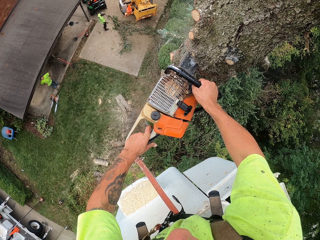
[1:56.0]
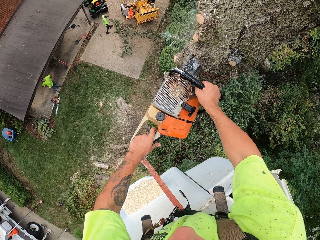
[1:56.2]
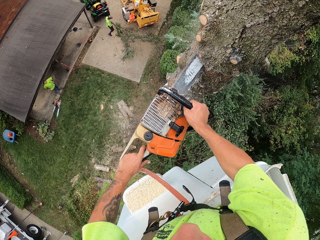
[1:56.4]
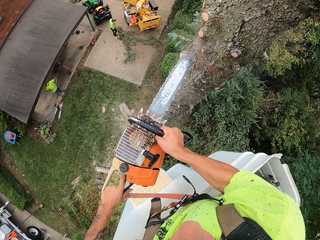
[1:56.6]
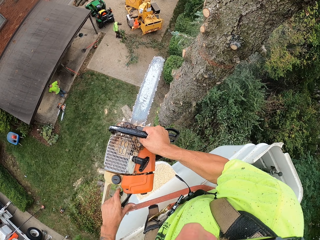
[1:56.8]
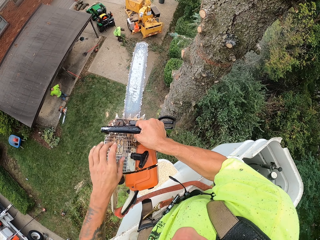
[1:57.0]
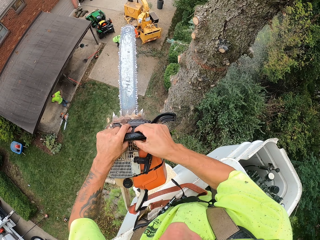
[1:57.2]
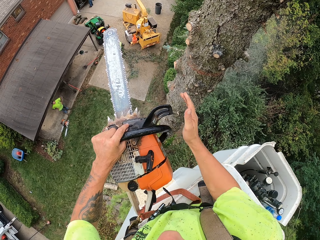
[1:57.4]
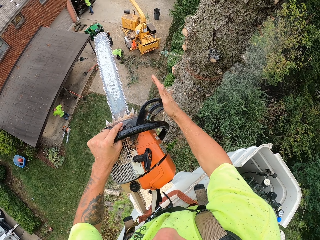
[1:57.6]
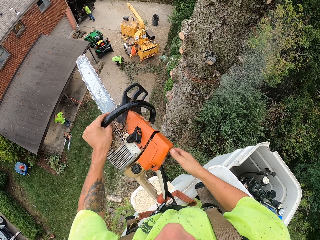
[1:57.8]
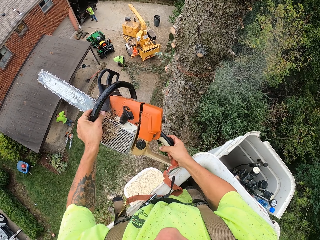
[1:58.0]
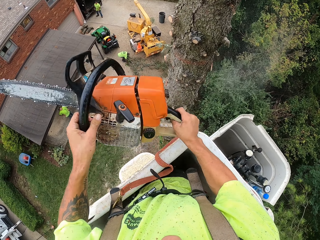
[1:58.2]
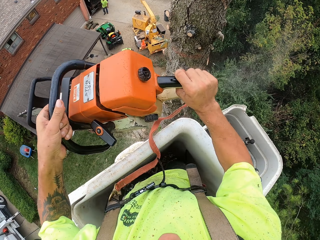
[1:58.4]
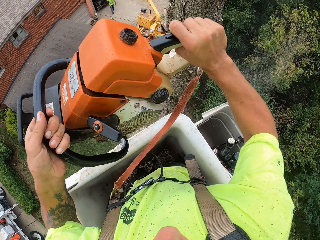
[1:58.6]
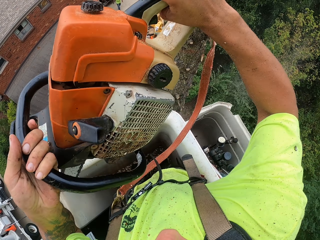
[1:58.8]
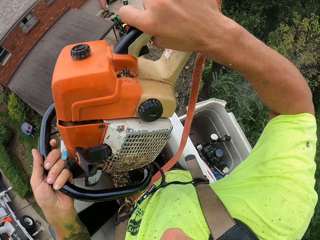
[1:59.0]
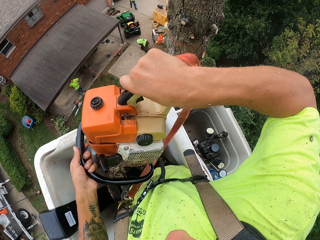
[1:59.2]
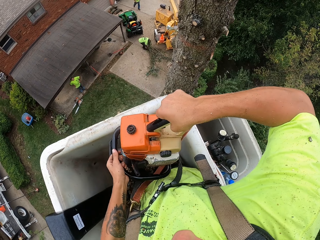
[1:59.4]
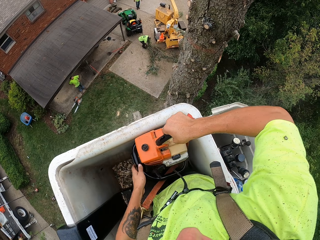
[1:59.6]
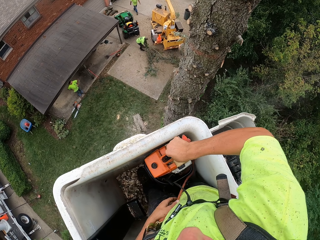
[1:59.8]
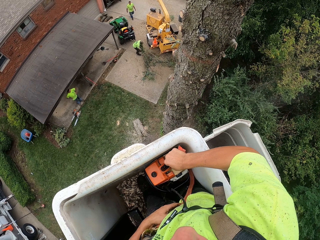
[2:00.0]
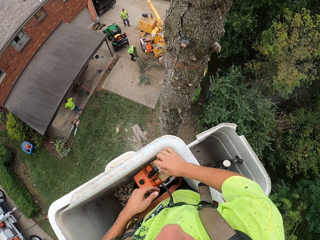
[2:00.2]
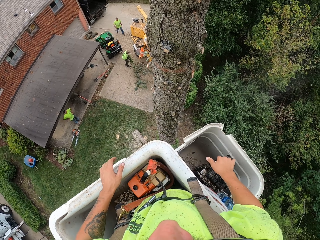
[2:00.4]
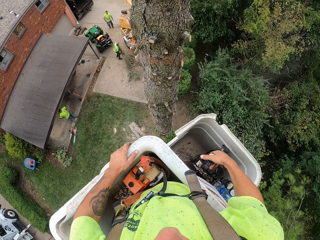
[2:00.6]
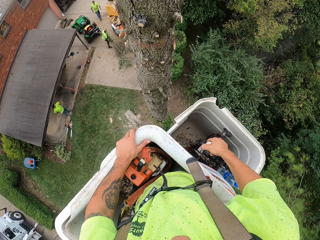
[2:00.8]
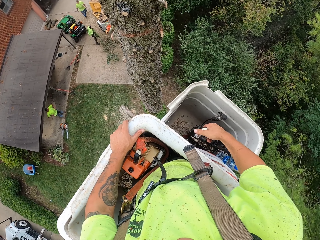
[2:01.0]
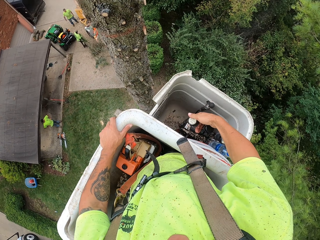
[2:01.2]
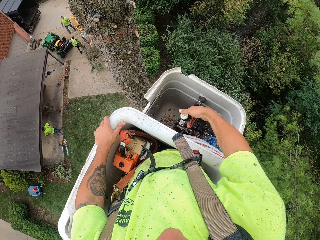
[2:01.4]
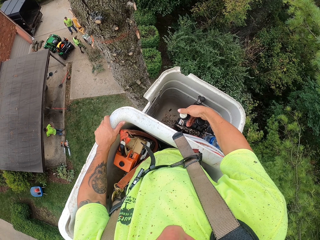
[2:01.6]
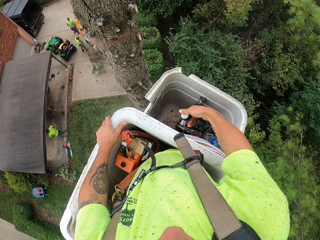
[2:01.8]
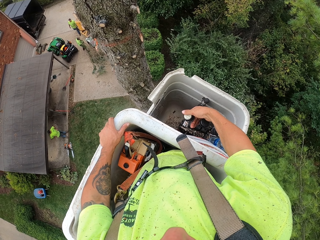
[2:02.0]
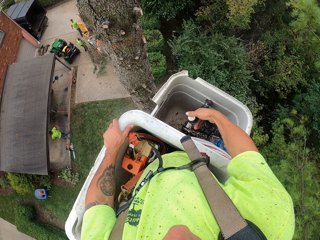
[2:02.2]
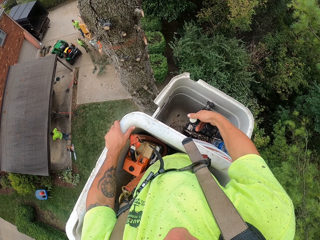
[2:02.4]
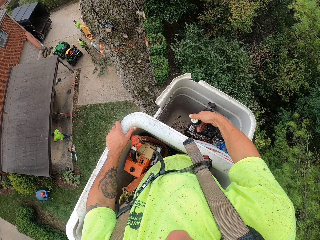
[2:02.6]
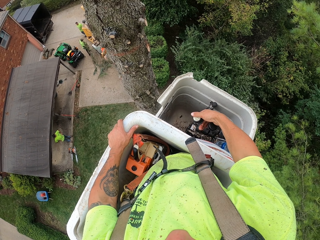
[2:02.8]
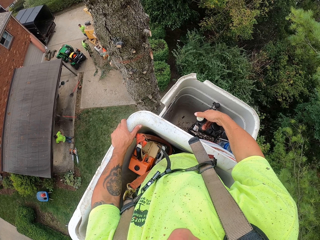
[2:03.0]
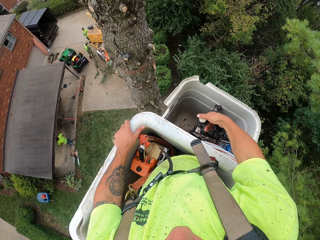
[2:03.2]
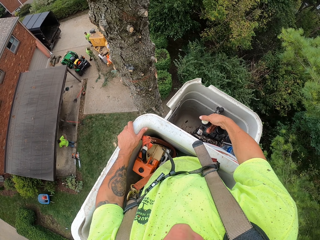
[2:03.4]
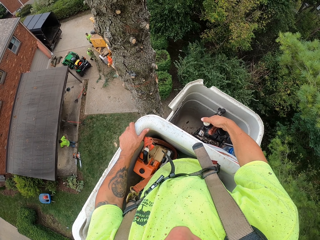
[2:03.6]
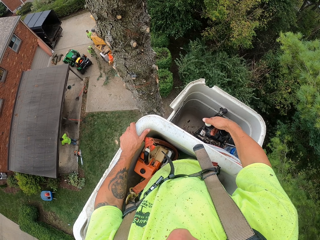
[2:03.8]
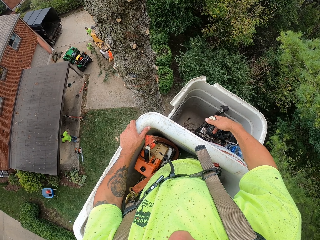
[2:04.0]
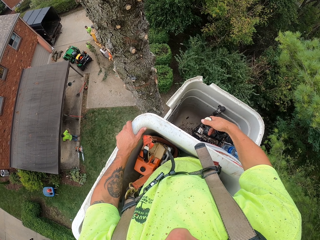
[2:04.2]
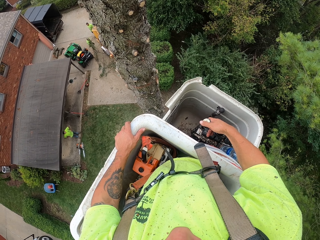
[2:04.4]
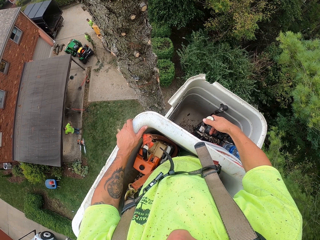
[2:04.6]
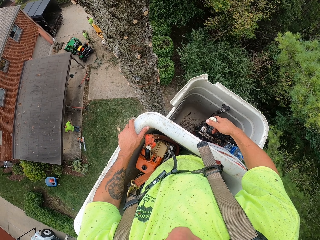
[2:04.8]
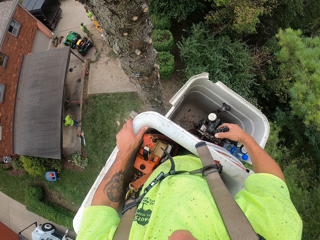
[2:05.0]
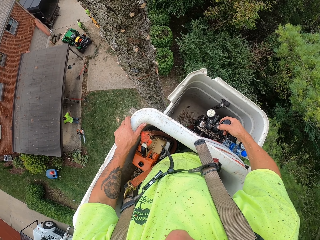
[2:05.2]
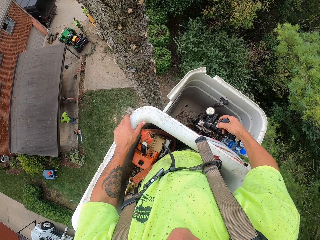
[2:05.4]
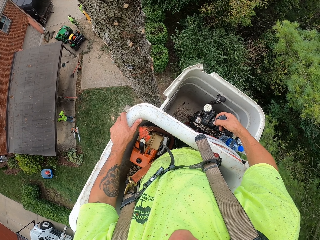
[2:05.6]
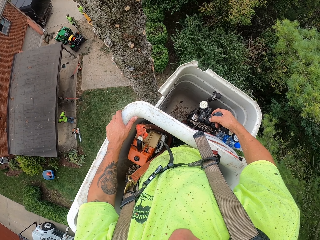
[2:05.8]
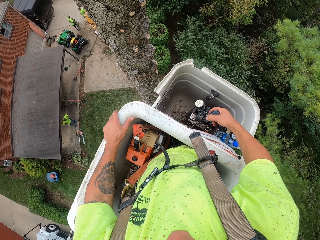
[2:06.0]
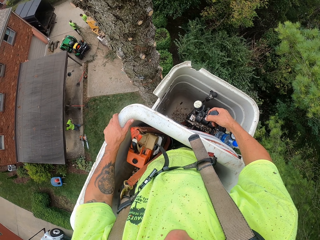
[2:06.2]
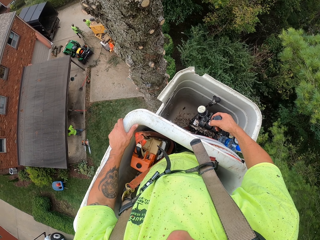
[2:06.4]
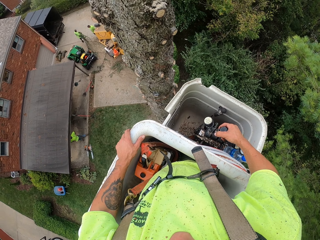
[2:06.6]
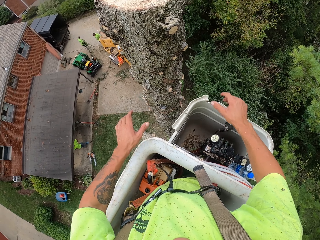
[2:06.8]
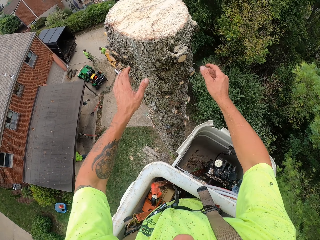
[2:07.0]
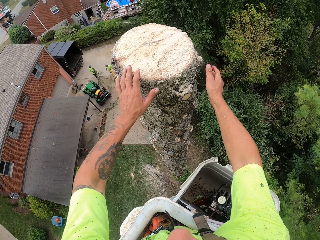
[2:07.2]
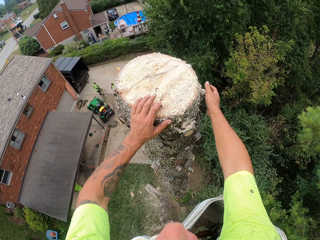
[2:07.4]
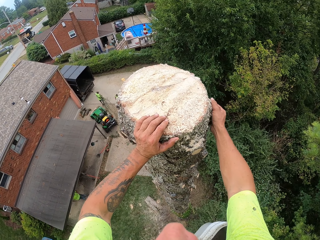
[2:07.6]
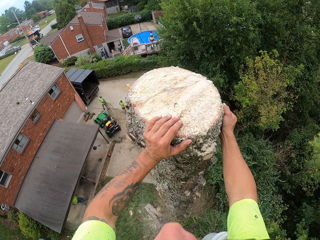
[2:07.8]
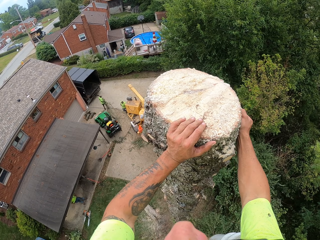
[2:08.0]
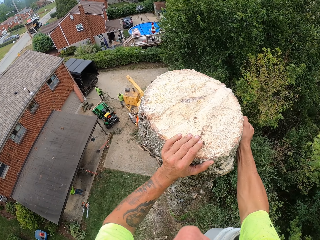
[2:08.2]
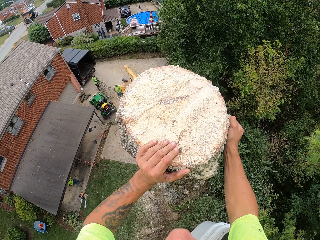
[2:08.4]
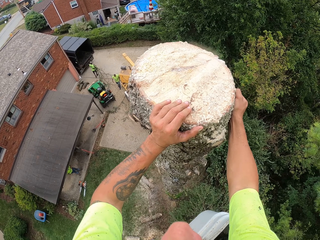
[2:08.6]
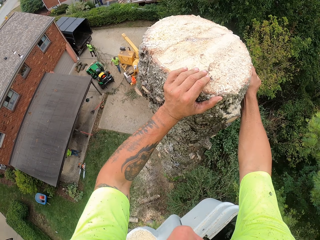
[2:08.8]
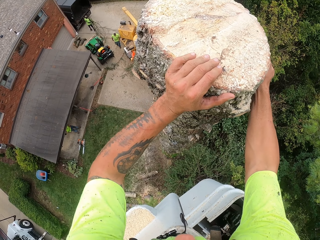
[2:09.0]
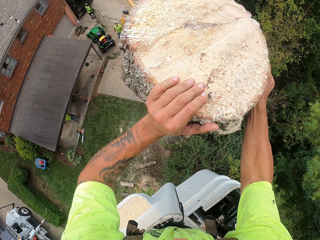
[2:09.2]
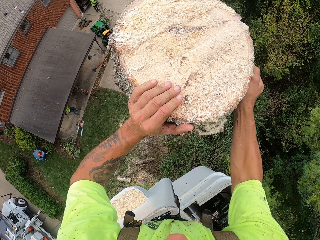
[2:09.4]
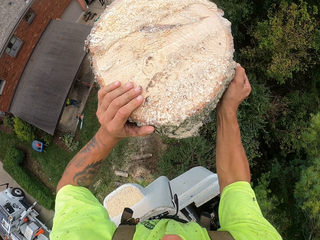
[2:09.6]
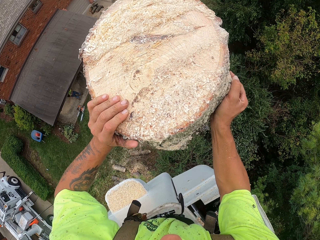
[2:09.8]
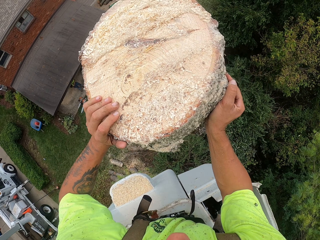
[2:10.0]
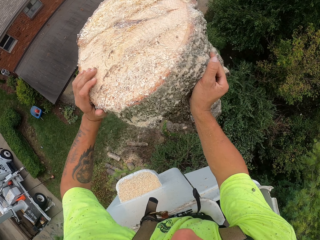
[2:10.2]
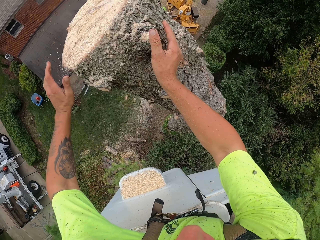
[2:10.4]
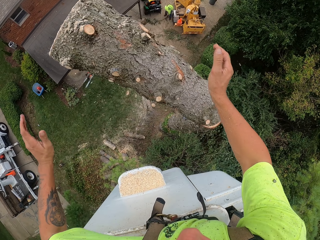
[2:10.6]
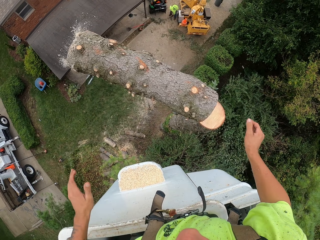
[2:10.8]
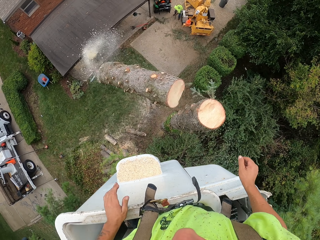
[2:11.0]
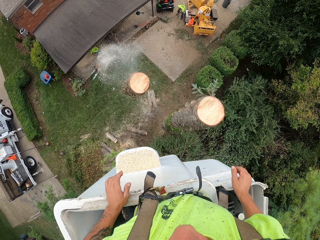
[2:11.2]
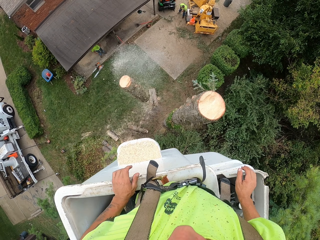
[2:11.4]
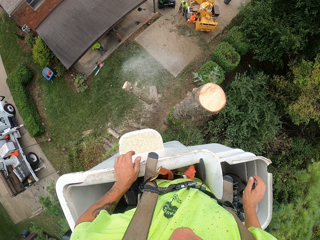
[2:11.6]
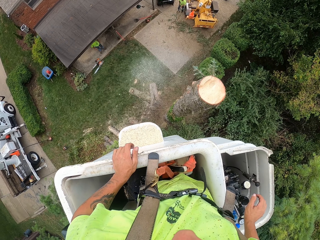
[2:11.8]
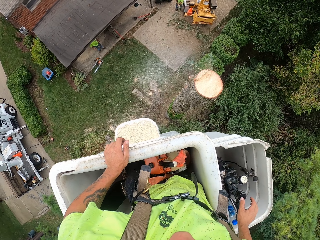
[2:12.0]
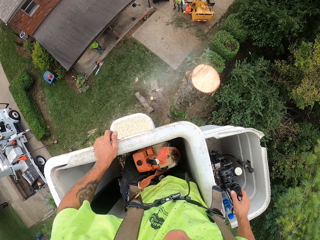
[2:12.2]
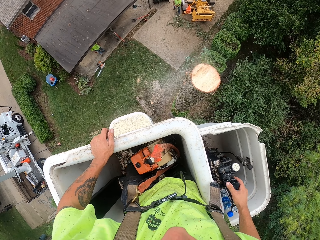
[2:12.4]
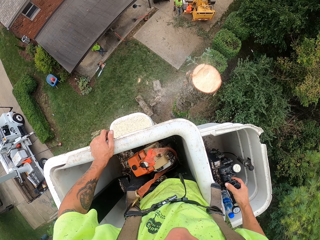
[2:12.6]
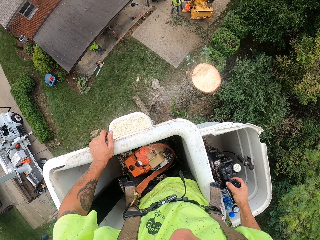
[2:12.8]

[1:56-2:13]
The camera wearer pulls the chainsaw out of the tree trunk. He switches off the chainsaw. He holds the front handle of the chainsaw. He pushes a hand guard of the chainsaw. He puts the chainsaw in a crane lift bucket with both hands. He operates some control sticks with his right hand. He operates the crane lift bucket. He shakes the tree down with both hands. He touches the tree log. He breaks the log from a tree trunk. He operates the control sticks with his right hand.

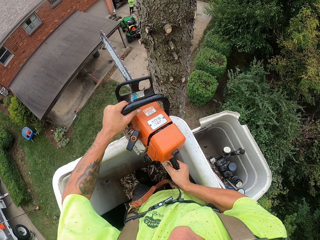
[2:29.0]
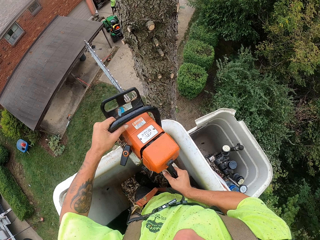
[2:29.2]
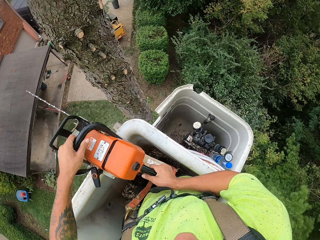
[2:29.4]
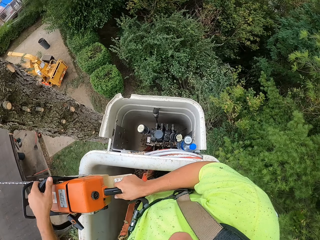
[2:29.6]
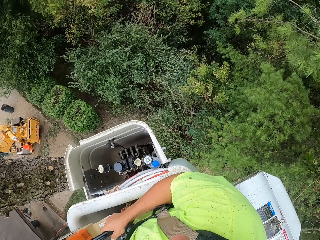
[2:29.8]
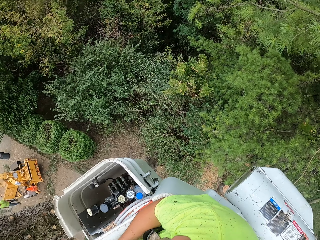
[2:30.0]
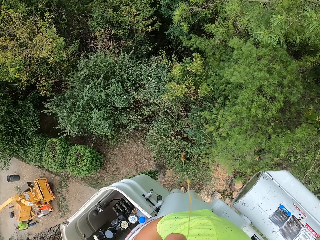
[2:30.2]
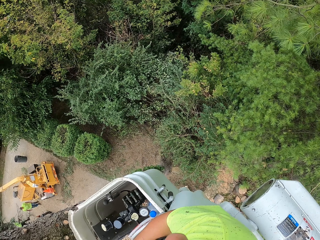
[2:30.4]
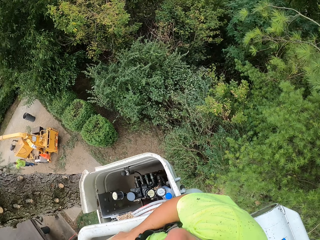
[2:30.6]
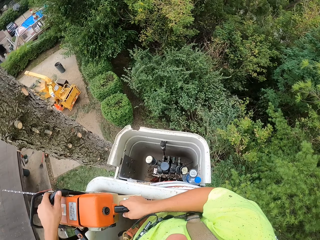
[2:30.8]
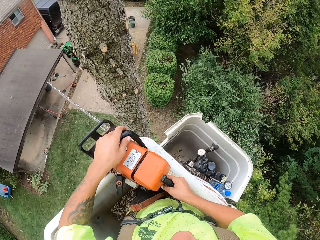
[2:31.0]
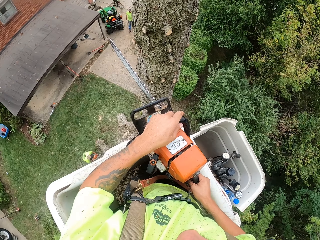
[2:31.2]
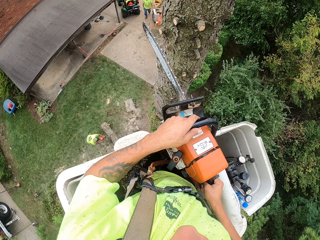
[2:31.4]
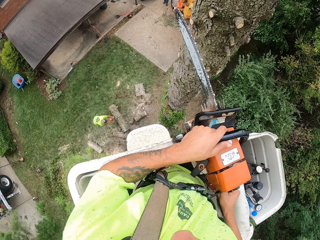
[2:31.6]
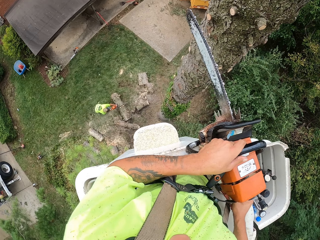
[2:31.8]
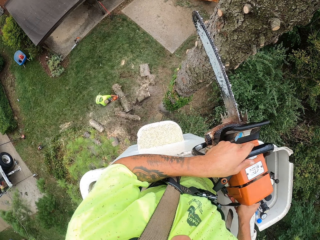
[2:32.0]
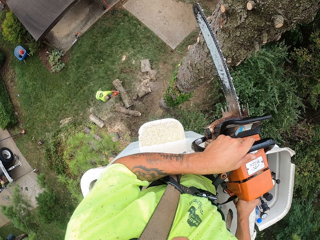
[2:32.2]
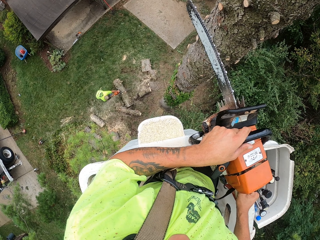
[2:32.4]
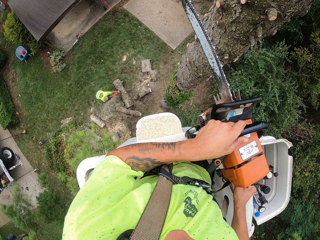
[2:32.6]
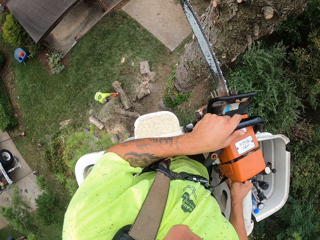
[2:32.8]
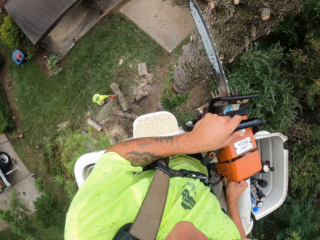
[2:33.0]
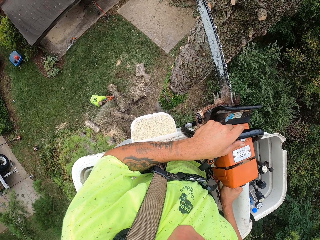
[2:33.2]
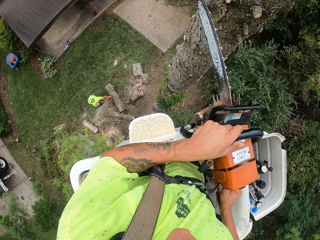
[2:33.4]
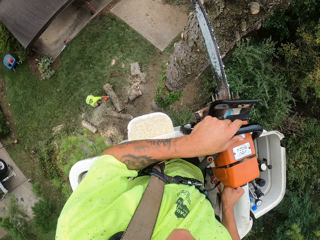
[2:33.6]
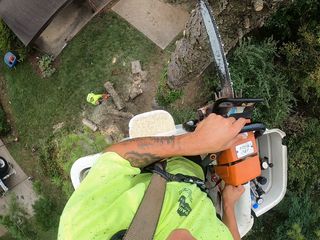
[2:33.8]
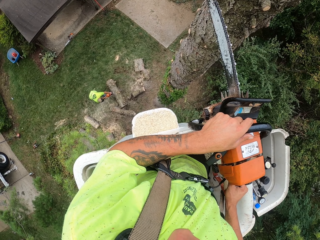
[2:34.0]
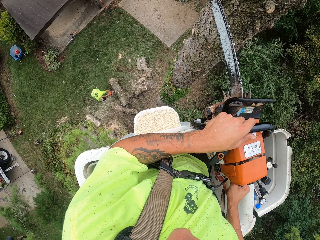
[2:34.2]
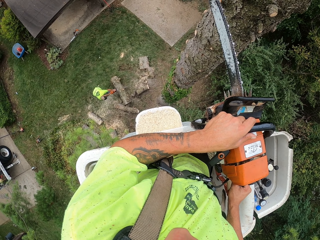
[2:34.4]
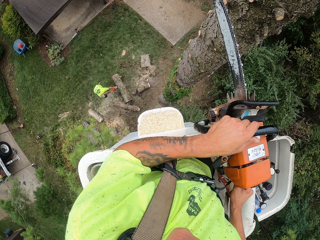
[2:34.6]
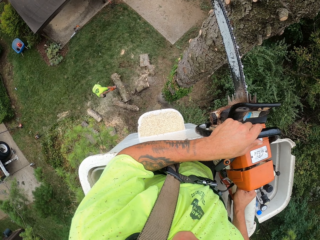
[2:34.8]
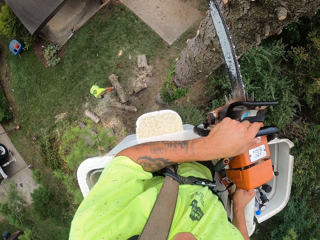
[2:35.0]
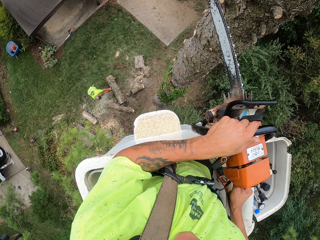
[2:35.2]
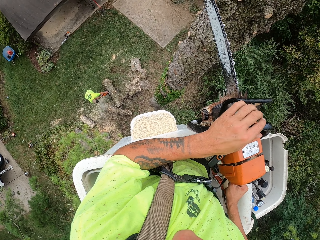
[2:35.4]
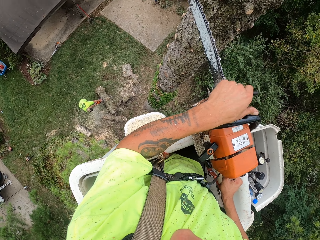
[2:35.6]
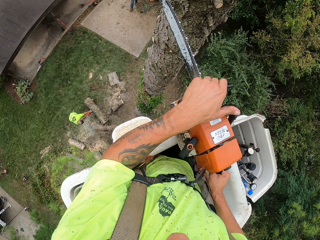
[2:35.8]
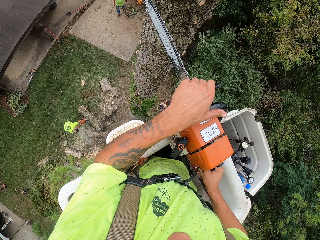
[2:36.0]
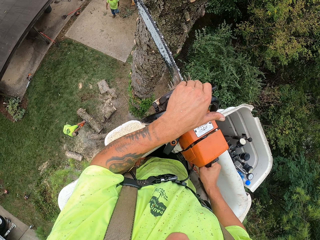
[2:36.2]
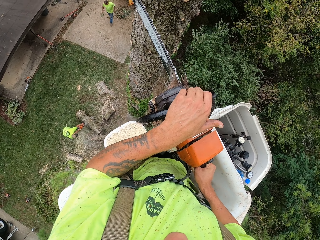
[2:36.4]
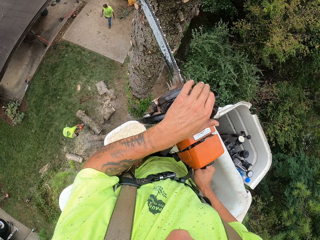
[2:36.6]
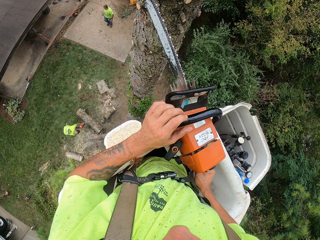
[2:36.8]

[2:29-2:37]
The camera wearer looks around. They pull a hand guard of the chainsaw.
